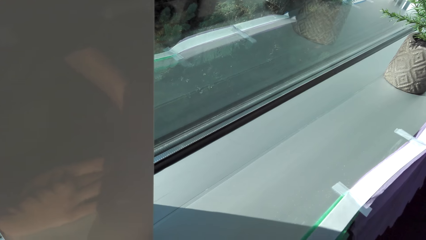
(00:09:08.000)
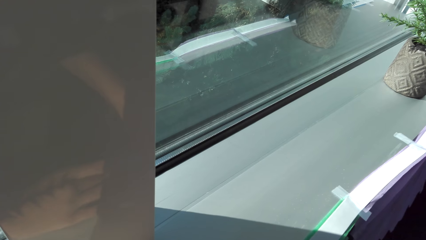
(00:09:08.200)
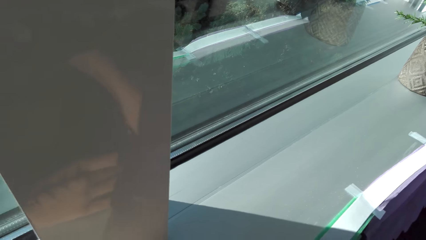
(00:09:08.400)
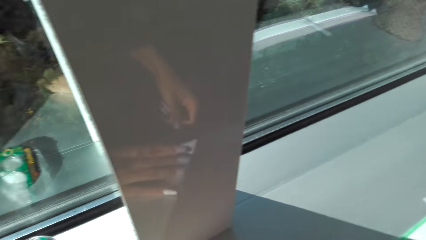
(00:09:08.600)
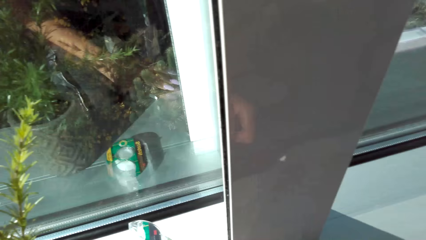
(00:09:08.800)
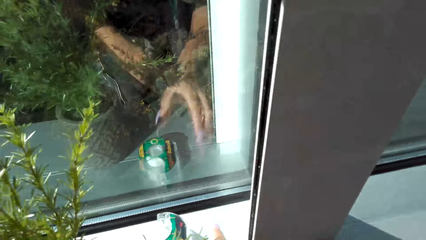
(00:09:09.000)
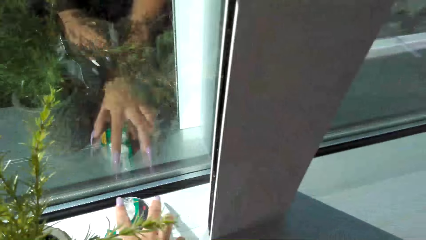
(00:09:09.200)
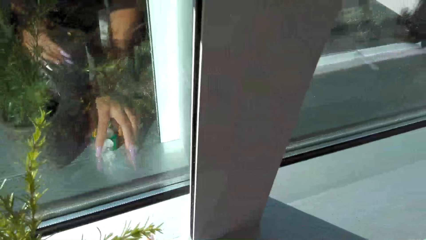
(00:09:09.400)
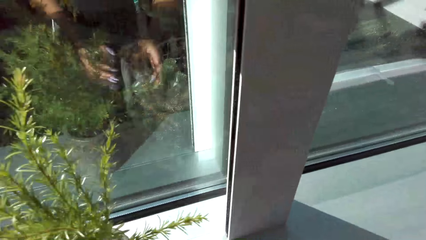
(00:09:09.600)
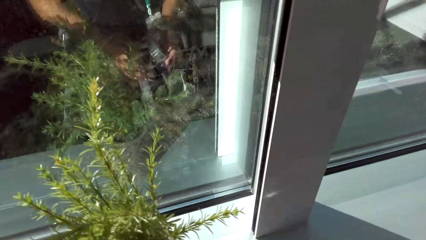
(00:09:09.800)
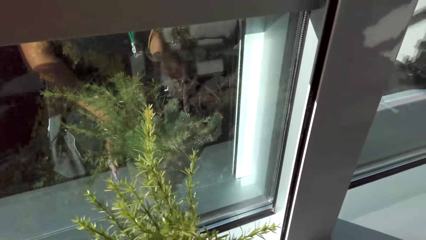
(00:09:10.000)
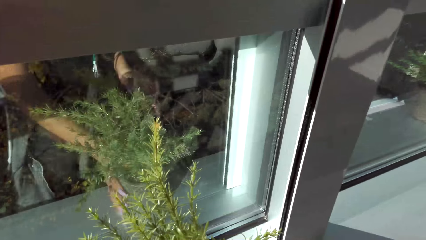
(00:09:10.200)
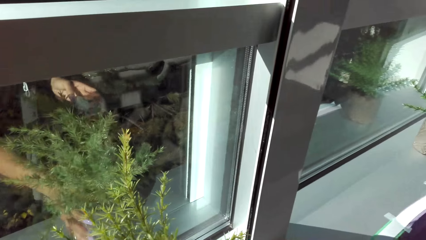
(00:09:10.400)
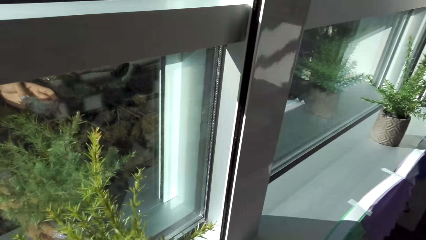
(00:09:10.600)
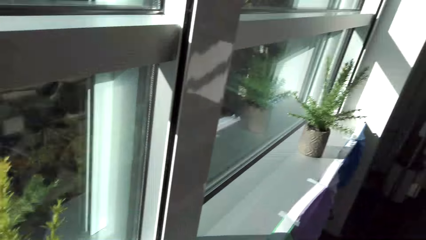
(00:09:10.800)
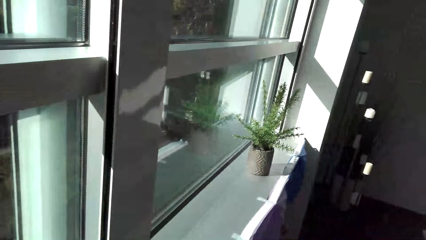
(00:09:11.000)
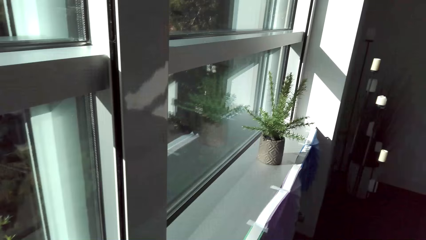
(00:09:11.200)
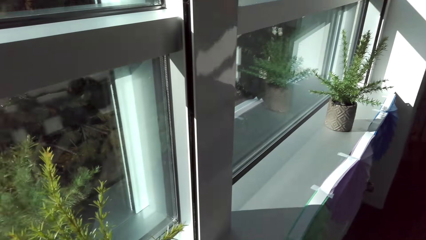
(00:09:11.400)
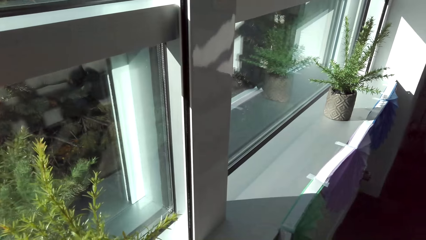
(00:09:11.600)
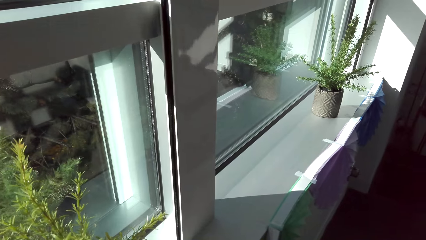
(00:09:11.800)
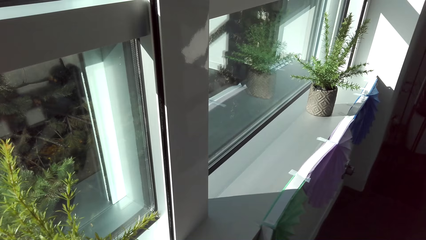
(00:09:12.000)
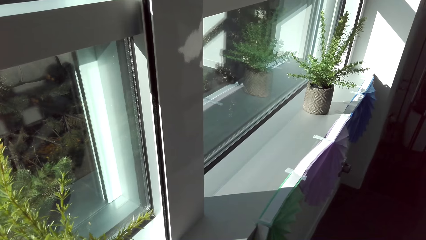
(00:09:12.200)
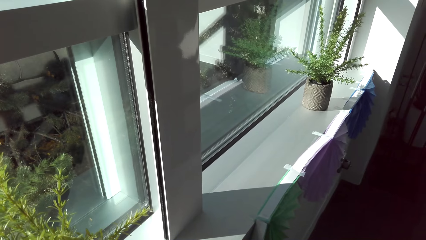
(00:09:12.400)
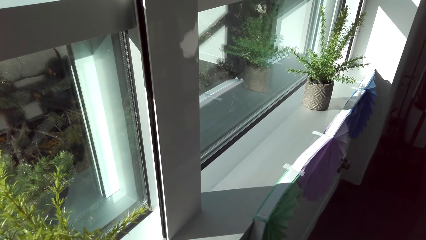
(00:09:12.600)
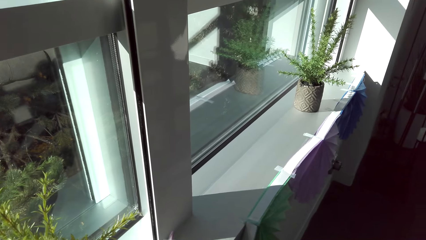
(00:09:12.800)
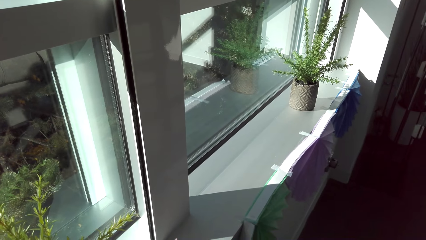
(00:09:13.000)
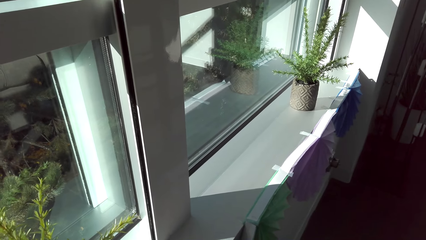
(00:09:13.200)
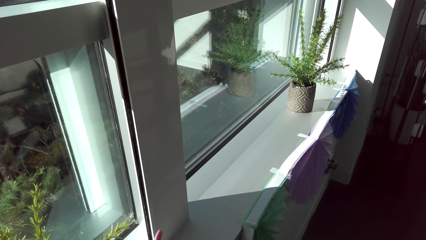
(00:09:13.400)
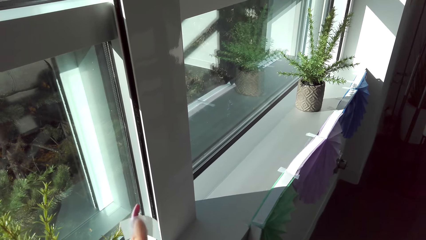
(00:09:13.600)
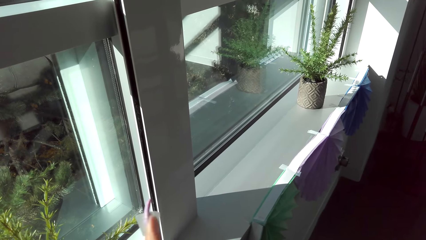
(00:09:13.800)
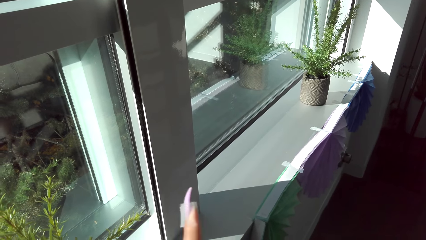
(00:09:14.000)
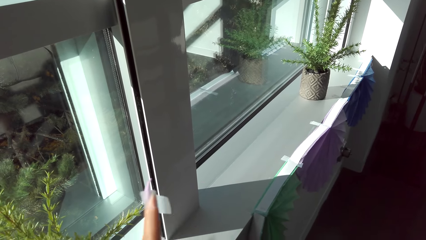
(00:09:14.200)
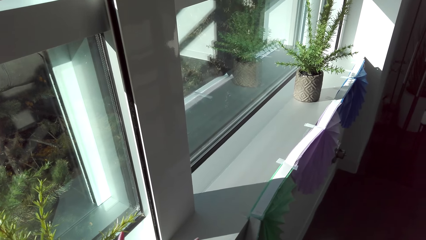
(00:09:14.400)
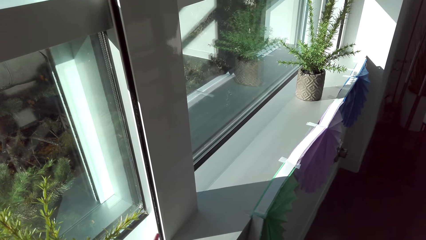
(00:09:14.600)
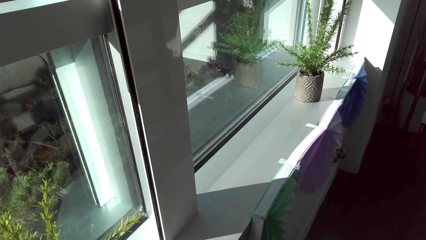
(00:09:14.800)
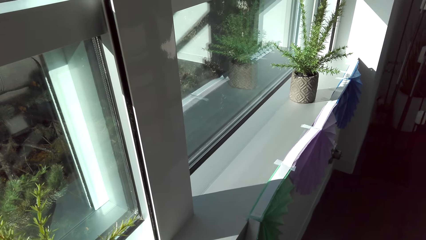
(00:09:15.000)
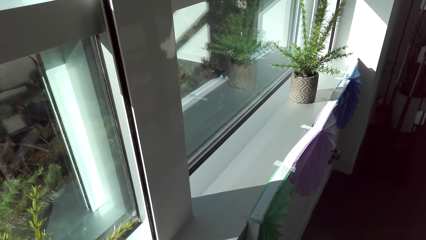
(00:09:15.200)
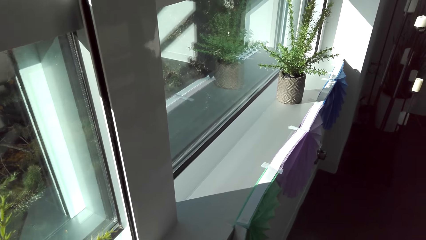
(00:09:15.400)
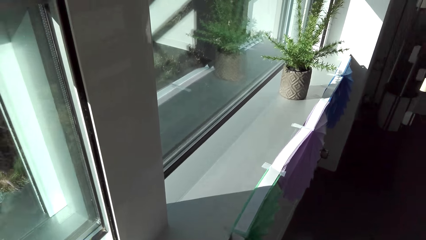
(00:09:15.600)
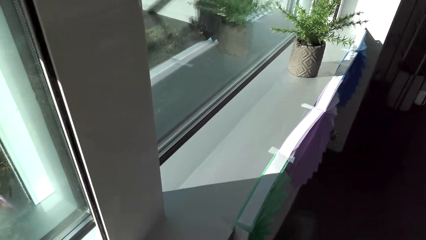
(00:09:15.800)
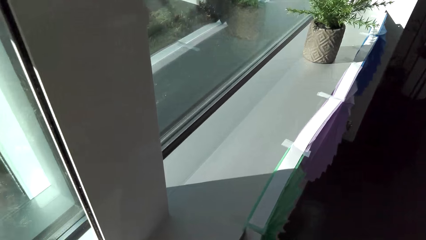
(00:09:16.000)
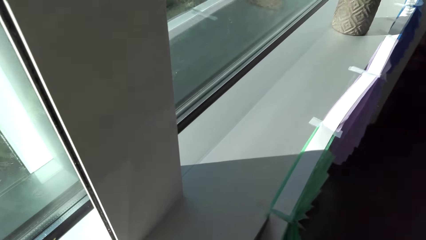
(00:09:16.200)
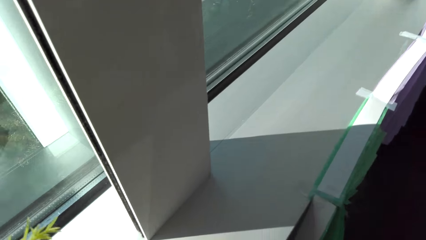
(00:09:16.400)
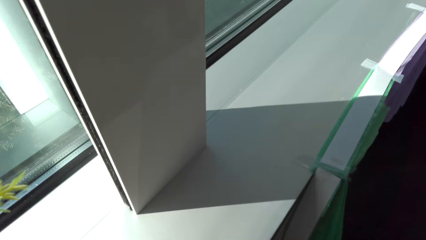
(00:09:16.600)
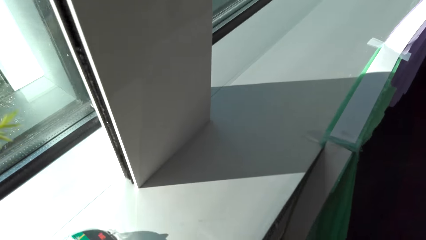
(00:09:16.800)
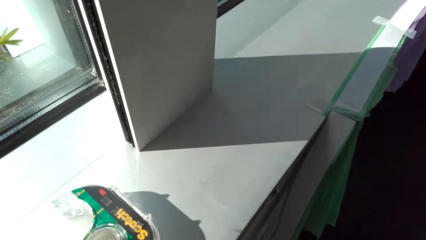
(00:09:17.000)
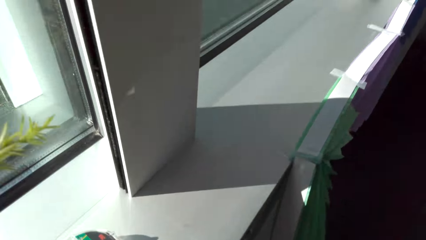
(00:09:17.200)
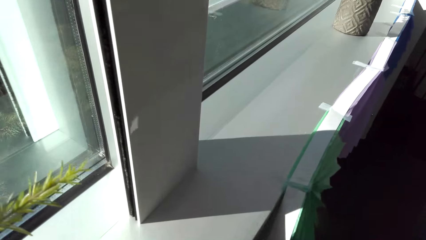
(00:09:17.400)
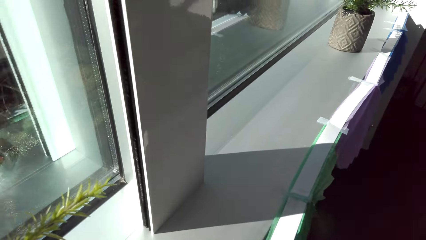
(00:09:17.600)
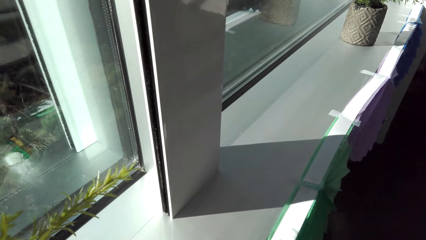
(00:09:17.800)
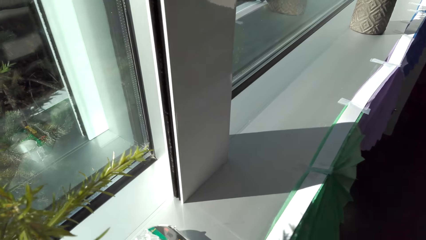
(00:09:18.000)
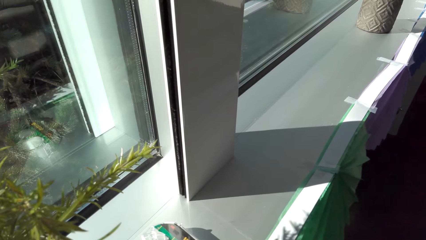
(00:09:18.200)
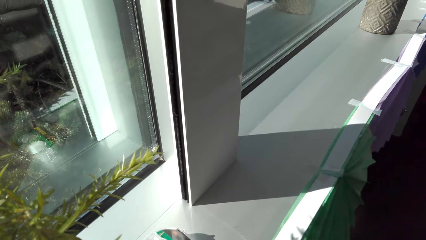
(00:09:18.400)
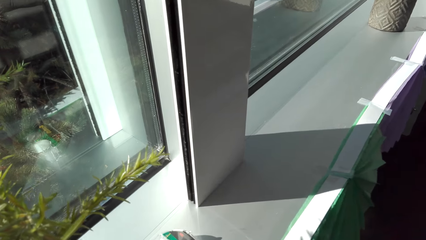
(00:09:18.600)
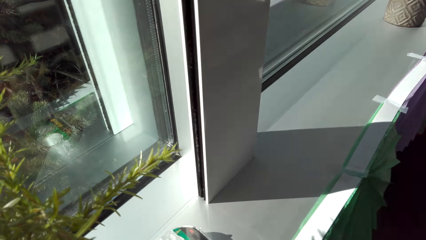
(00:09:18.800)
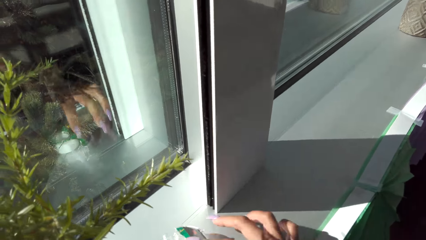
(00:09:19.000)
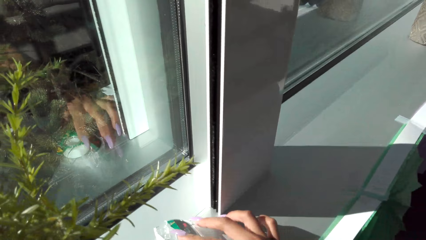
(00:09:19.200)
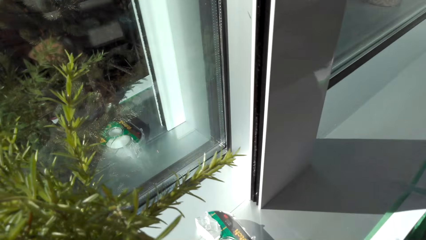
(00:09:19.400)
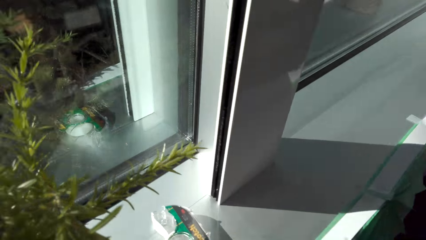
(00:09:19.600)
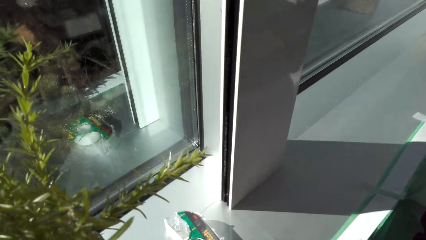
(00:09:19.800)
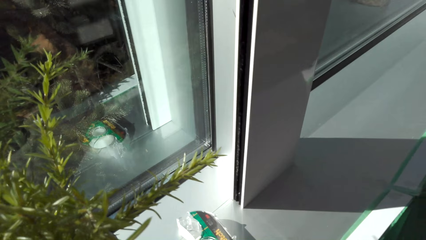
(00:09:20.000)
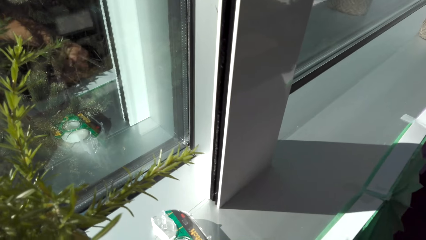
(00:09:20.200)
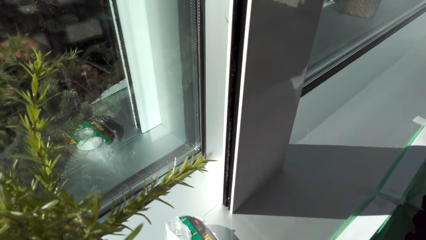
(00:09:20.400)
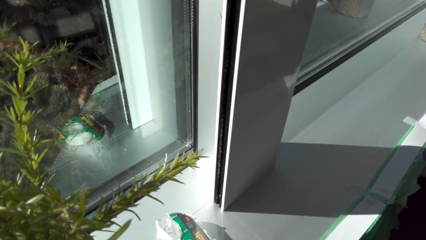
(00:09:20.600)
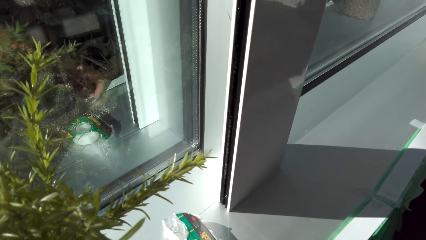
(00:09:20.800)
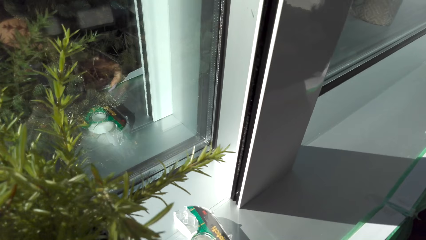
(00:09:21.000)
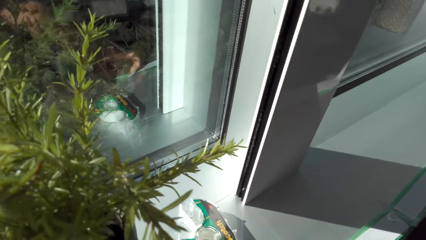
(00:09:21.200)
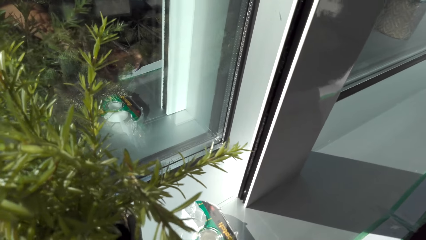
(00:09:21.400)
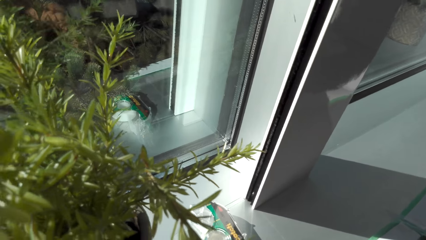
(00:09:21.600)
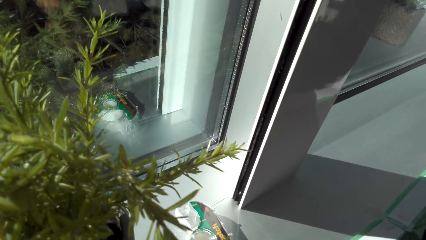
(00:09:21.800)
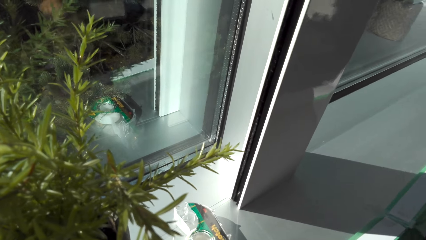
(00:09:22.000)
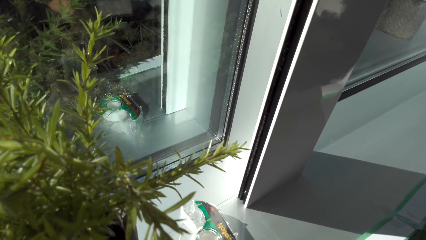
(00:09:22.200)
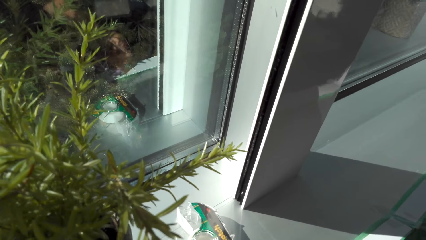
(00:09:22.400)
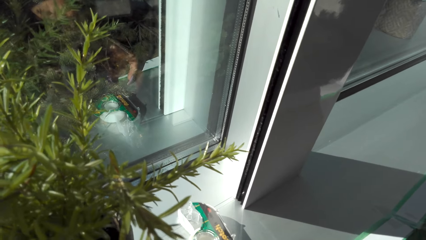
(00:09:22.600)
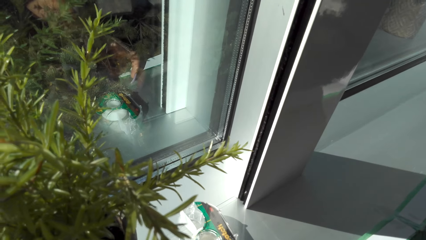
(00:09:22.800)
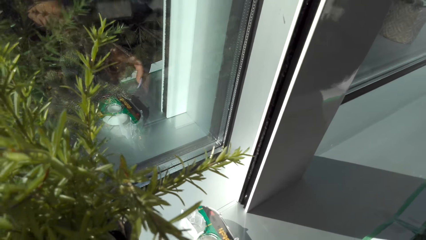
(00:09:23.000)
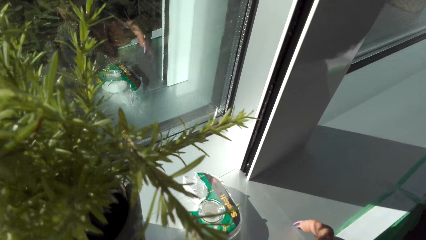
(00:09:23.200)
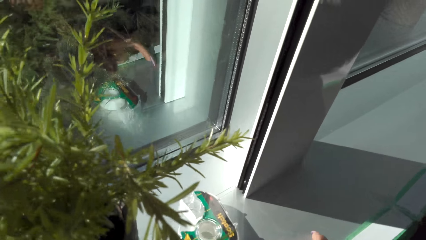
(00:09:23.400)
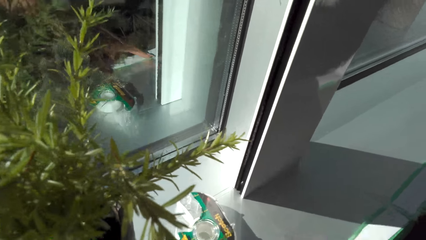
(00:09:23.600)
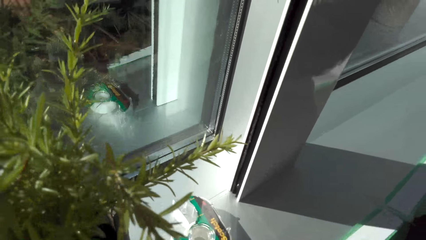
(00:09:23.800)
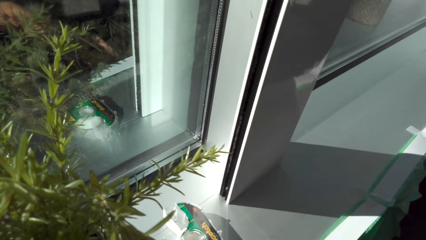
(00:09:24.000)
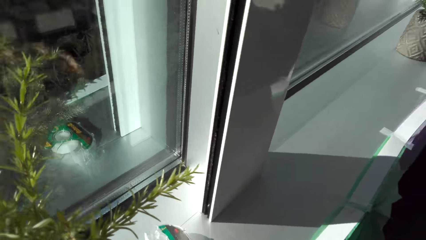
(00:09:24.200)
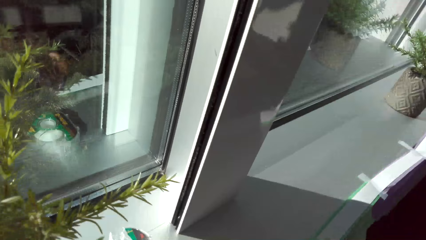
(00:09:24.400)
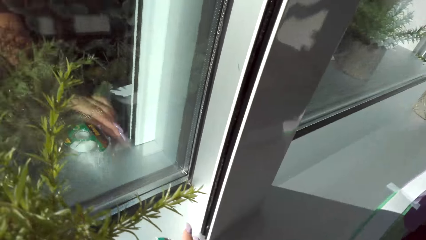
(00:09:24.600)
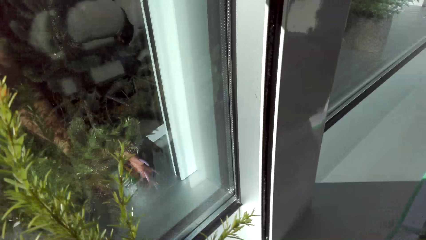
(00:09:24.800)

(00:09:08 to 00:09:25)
The camera wearer picks up the masking tape. They put the sellotape on the table. They stitch the paper on the table with the sellotape.
